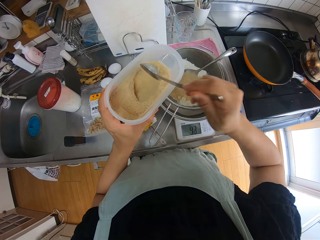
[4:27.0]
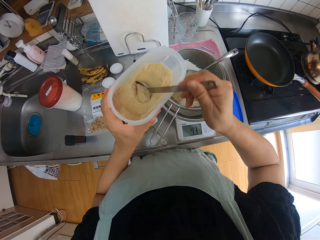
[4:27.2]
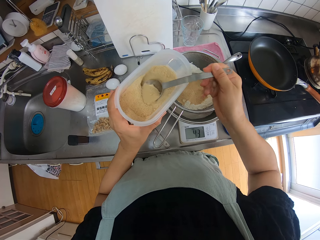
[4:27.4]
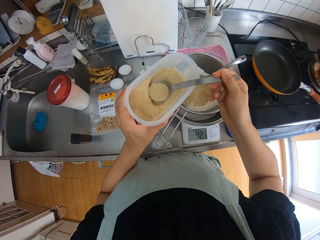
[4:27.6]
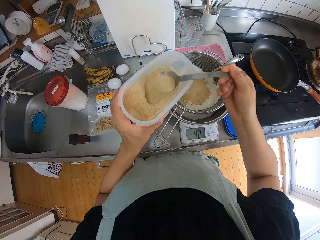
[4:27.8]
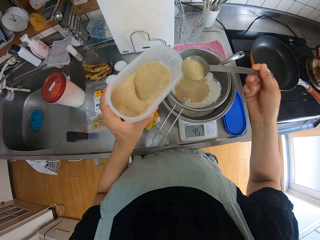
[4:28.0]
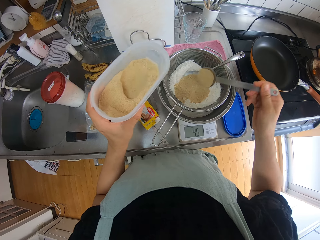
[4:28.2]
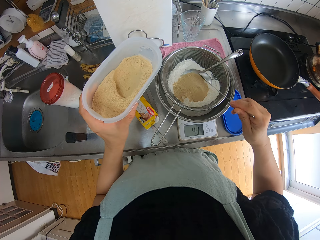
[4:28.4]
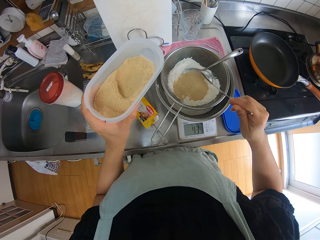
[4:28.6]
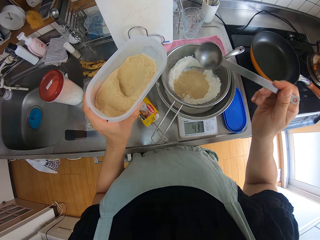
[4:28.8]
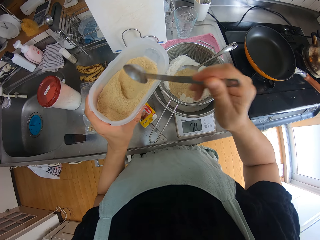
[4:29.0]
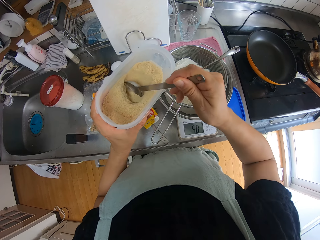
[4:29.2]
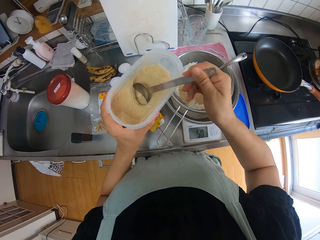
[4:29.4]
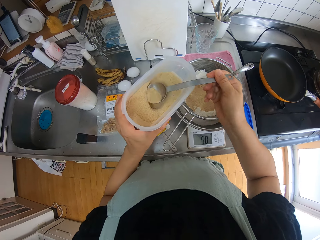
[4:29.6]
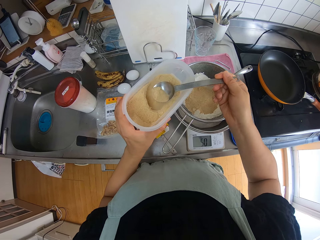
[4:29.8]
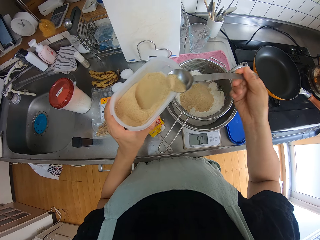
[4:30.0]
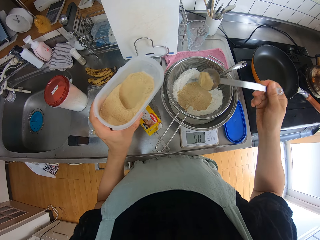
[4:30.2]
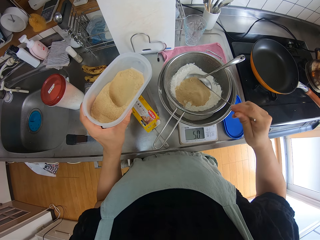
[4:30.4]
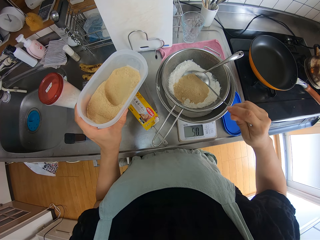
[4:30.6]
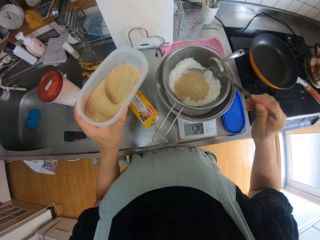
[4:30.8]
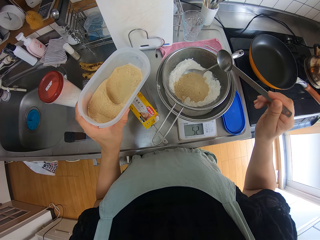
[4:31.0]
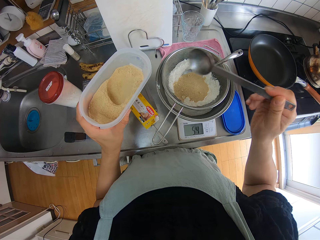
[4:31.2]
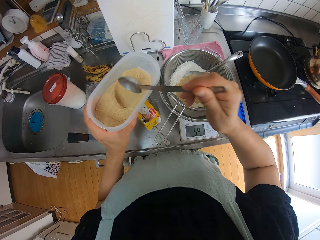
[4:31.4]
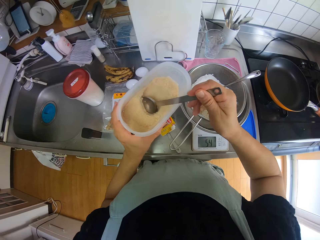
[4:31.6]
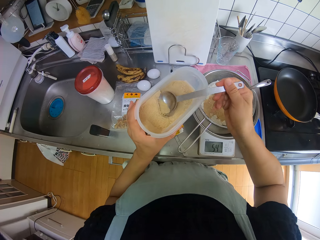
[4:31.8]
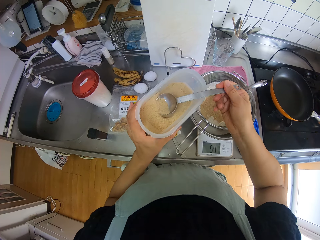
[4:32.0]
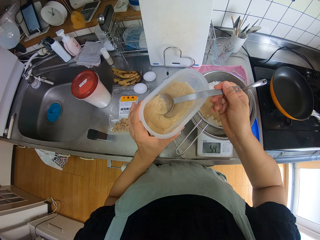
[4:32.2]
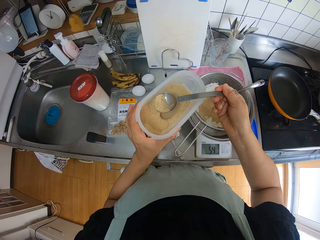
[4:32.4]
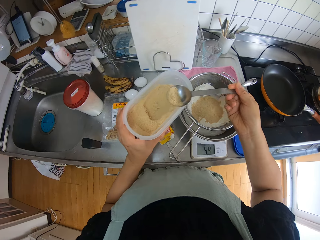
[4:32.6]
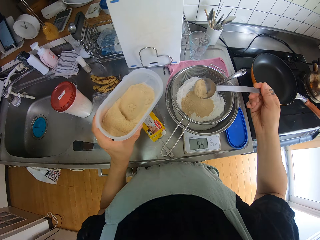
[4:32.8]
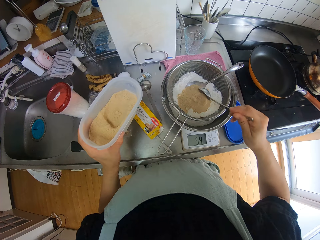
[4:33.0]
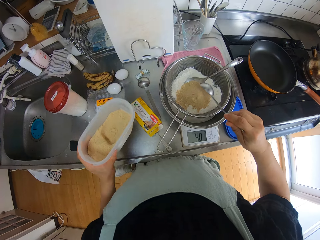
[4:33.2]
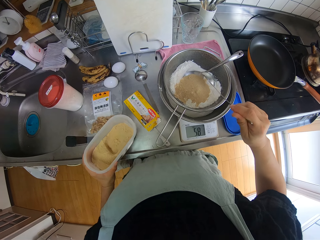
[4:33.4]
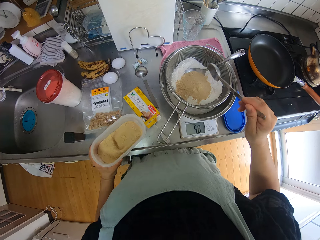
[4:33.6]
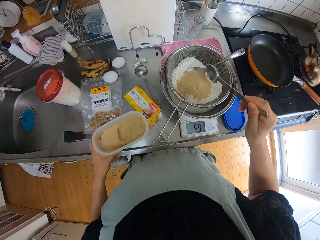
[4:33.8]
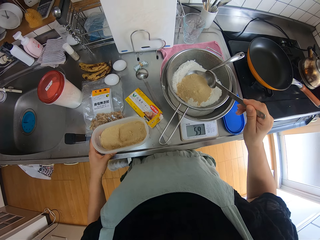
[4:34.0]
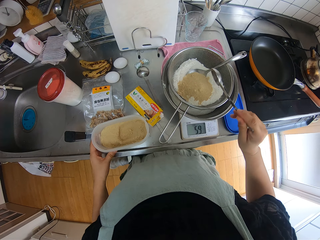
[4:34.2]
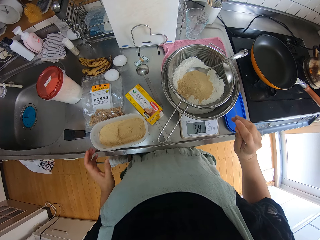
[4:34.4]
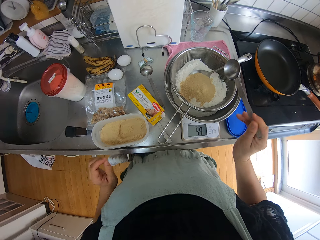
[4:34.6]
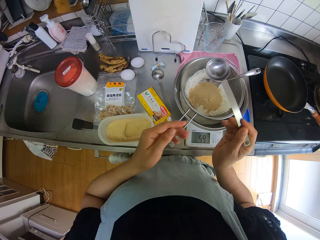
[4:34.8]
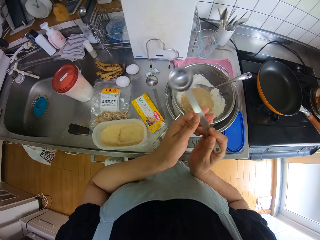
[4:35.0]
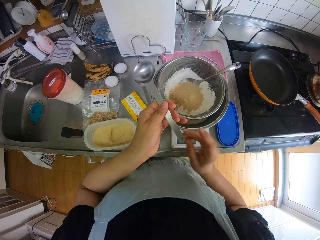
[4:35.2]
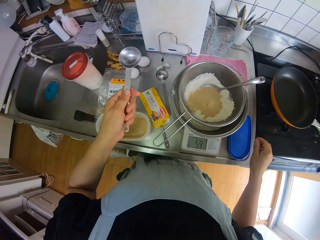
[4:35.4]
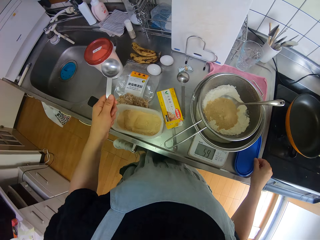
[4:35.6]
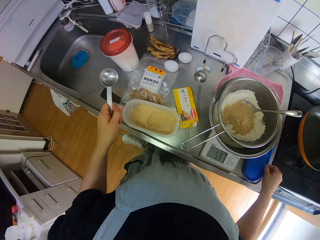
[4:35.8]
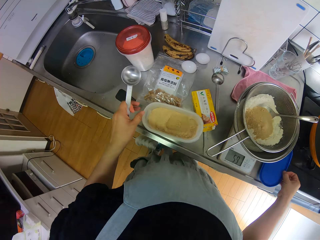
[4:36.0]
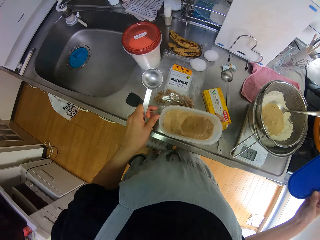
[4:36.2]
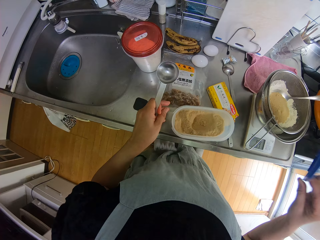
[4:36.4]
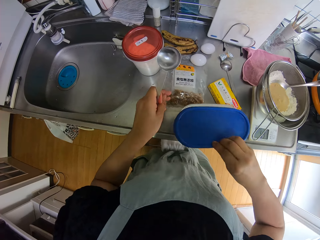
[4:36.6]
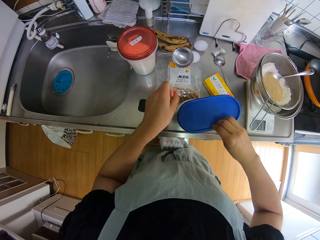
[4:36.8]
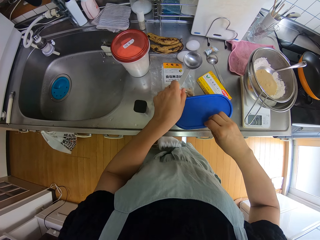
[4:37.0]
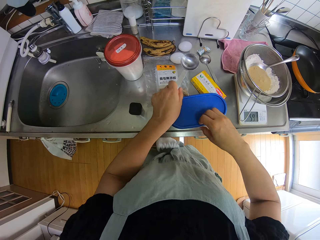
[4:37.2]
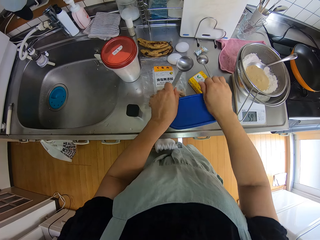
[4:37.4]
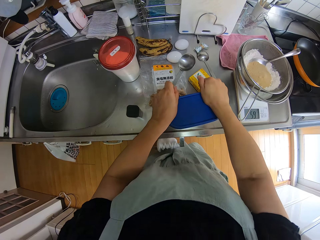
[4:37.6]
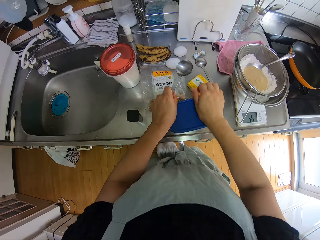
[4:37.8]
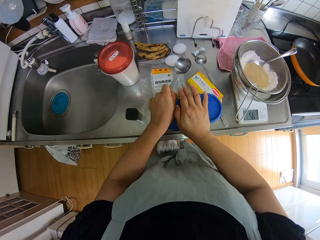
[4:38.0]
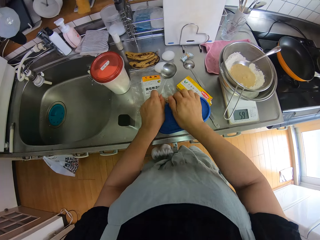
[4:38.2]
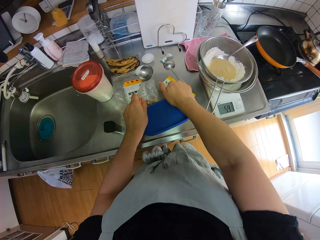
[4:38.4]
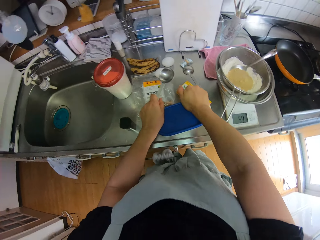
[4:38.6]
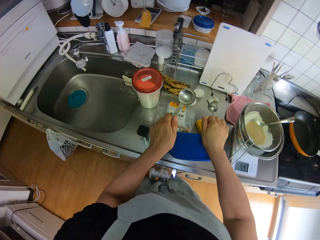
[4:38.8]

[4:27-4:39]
The camera wearer scoops the brown sugar from a tin with the spoon. He pours the brown sugar on the flour in the sieve. He scoops the brown sugar with the spoon again. He pours the brown sugar on the flour in the sieve again. He scoops the brown sugar with the spoon again. He pours the brown sugar on the flour in the sieve again. He drops the brown sugar container on the sink. He passes the spoon from his right hand to his left hand. He picks up the brown sugar container lid on the sink. He covers the brown sugar container with the lid with a hand.

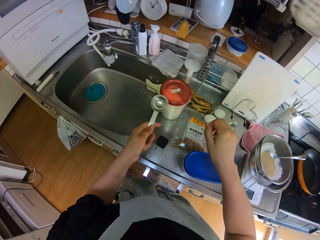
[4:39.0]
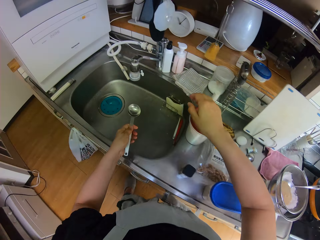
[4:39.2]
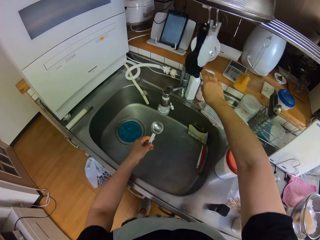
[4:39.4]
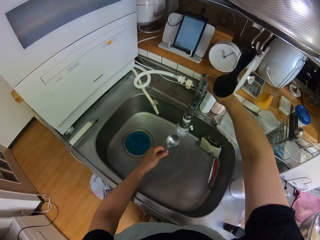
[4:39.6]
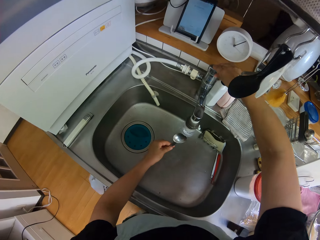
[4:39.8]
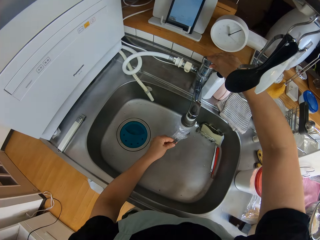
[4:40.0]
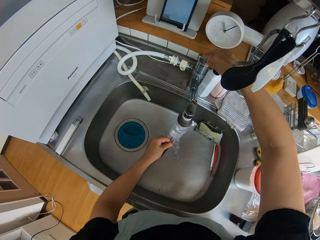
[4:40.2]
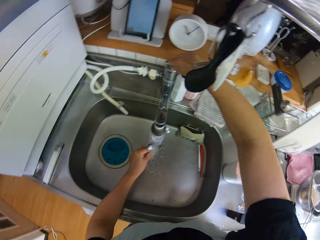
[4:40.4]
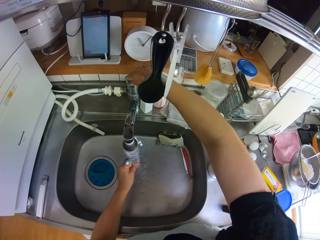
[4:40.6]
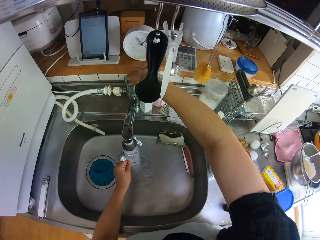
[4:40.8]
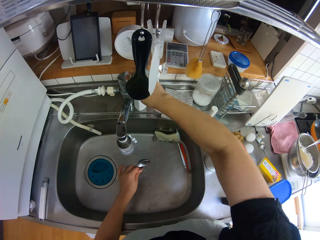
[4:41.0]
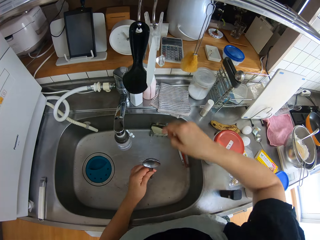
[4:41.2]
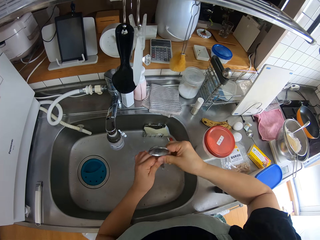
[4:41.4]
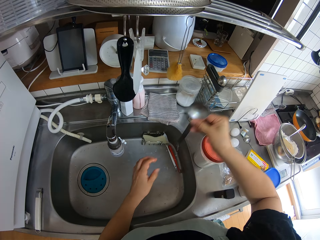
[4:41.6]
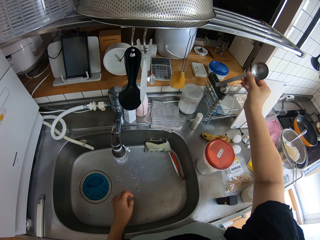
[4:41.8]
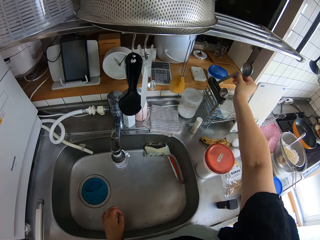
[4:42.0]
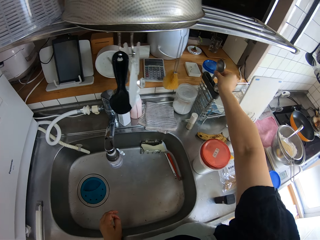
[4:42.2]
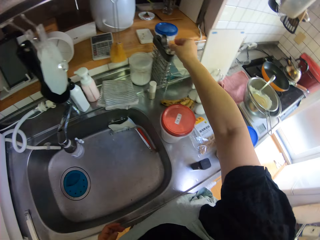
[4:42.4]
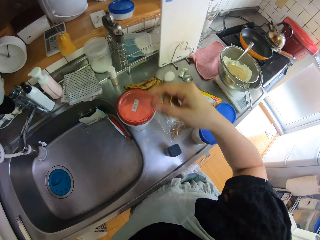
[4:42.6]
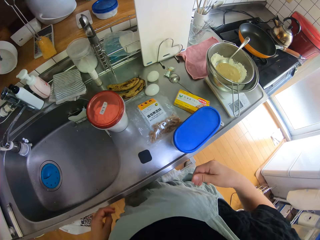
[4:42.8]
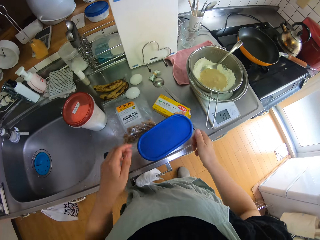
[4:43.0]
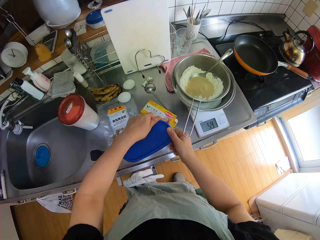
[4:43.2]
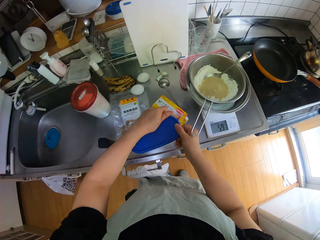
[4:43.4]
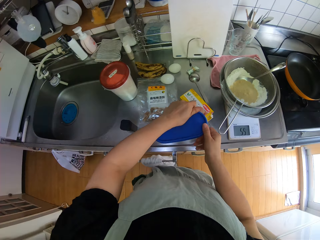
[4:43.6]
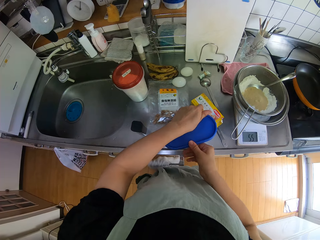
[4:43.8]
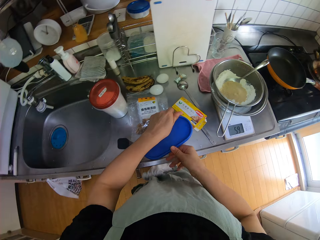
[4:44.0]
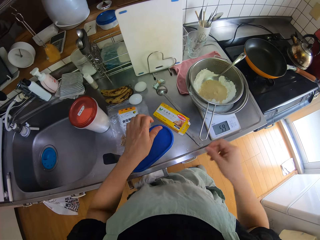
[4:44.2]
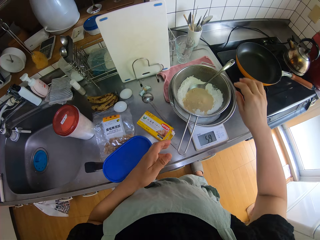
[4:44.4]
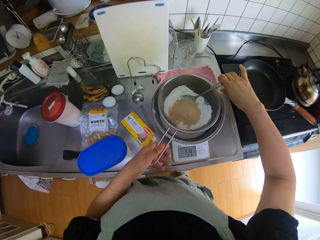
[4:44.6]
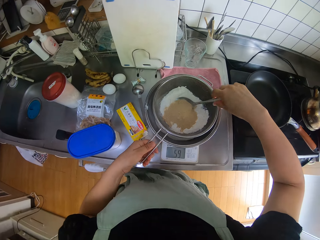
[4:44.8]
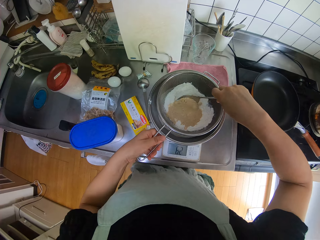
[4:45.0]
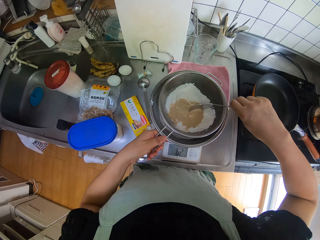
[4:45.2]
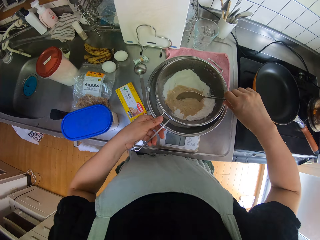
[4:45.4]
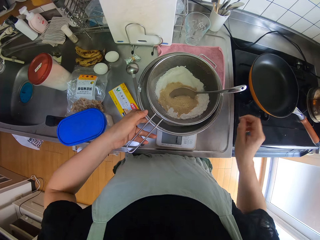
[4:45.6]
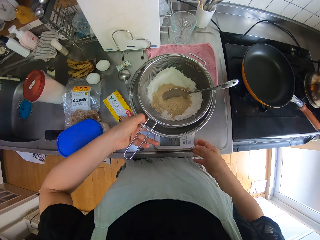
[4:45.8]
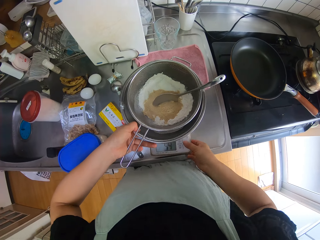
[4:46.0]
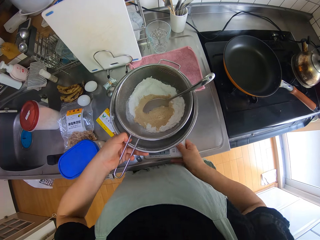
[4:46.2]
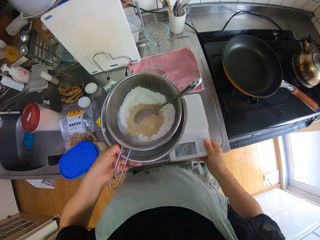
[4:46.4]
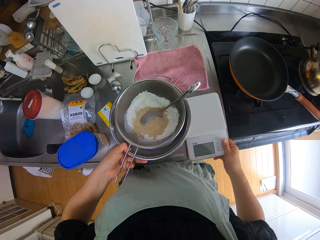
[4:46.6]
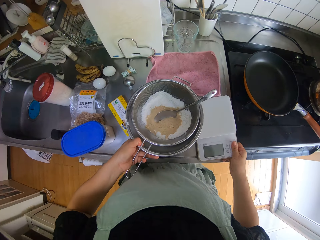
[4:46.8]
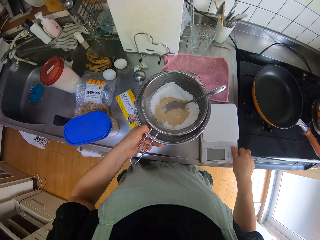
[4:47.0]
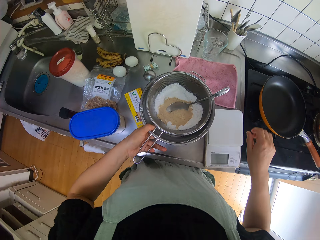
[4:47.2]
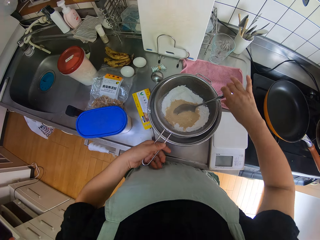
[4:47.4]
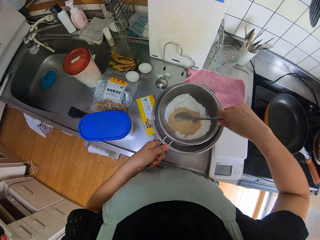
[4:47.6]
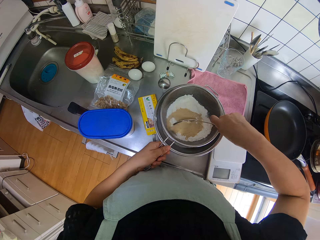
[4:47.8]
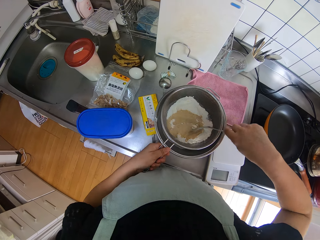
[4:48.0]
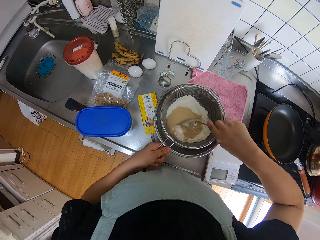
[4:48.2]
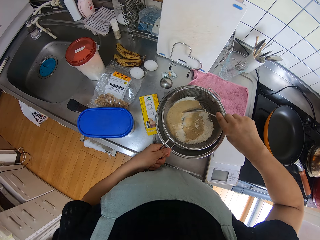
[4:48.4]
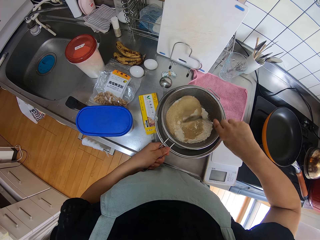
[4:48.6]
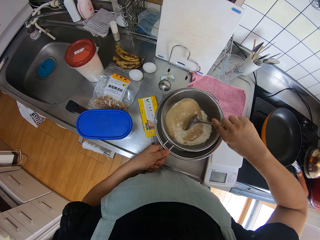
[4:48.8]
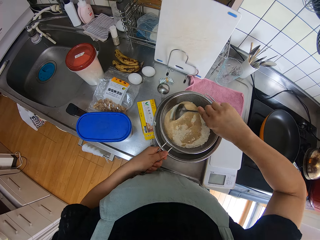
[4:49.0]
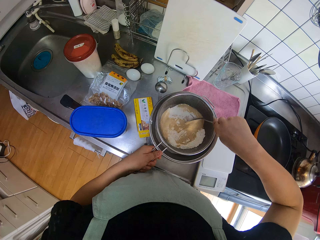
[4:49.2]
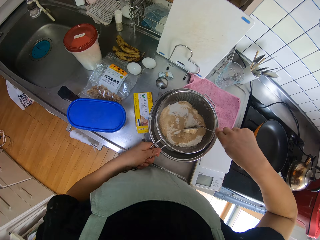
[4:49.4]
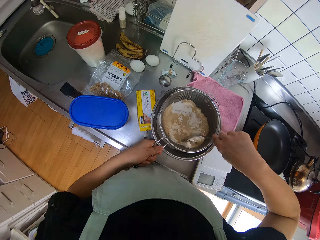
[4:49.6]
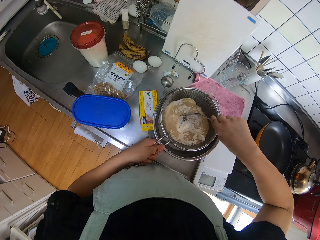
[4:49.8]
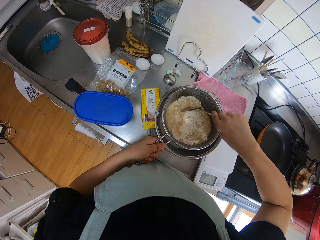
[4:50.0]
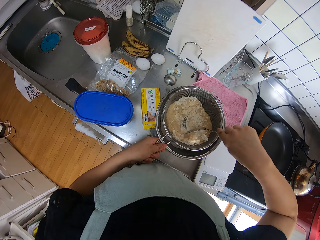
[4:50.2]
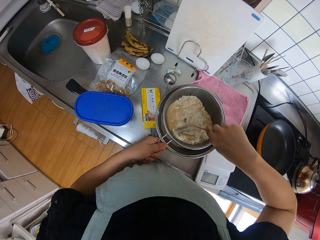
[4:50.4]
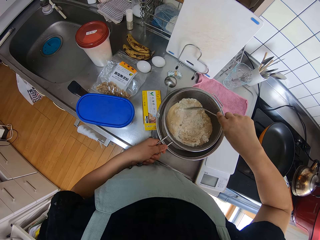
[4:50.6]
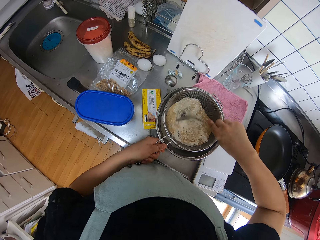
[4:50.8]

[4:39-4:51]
The camera wearer turns on the tap with a hand. He cleans a measuring spoon with running water from the tap. He turns off the tap with a hand. He passes the spoon from his left hand to his right hand. He drops the spoon in the spoon rack. He closes the brown sugar container properly with a hand. He moves the big spoon in the sieve. He holds the sieve with his left hand. He mixes the sugar with flour. He removes a scale under the bowl with his right hand. He lifts the bowl with the sieve in it with his left hand. He drops the bowl back on the sink. He holds the spoon in the sieve with his right hand. He stirs the brown sugar and flour with the spoon.
